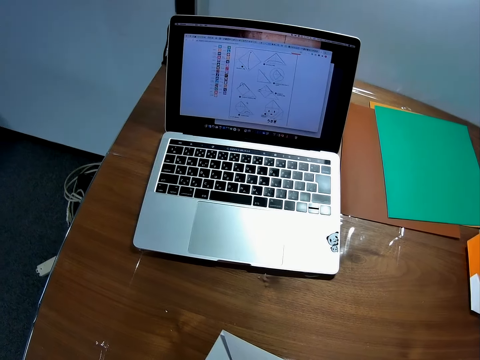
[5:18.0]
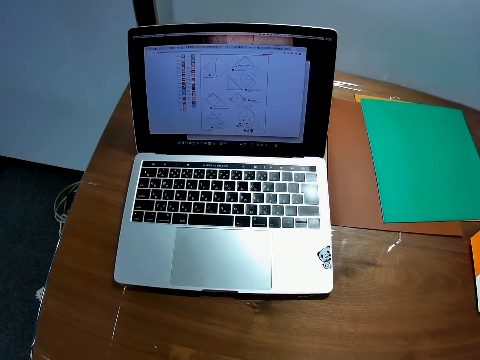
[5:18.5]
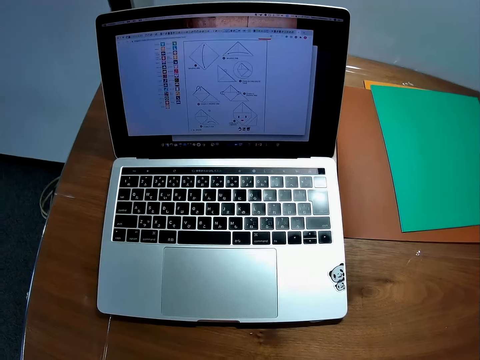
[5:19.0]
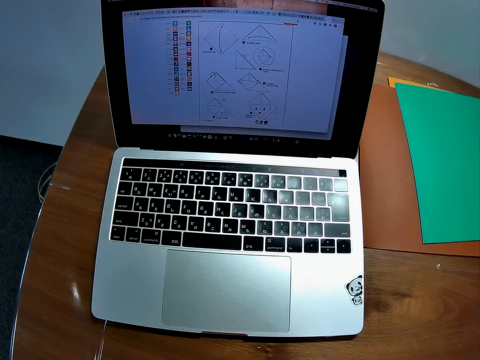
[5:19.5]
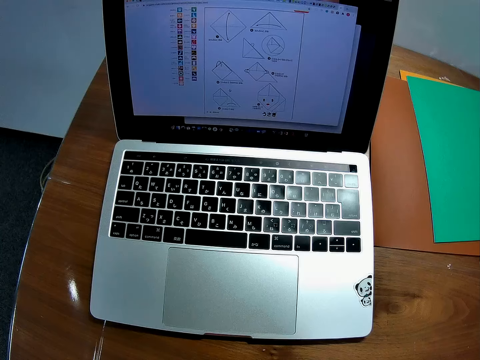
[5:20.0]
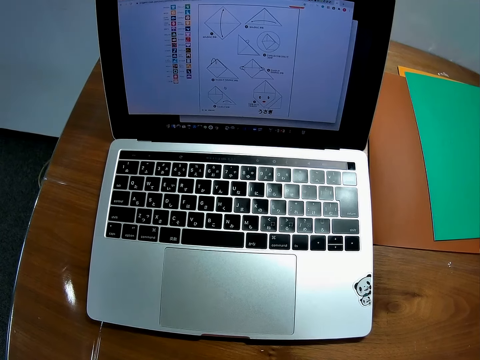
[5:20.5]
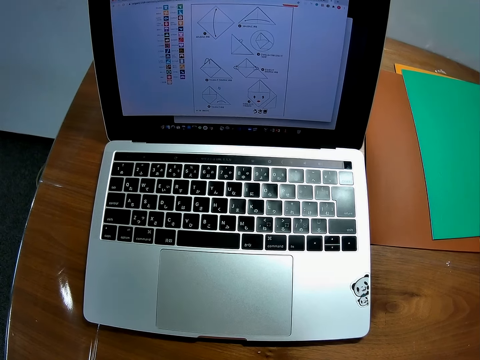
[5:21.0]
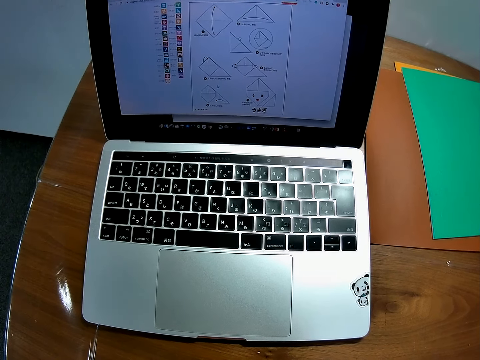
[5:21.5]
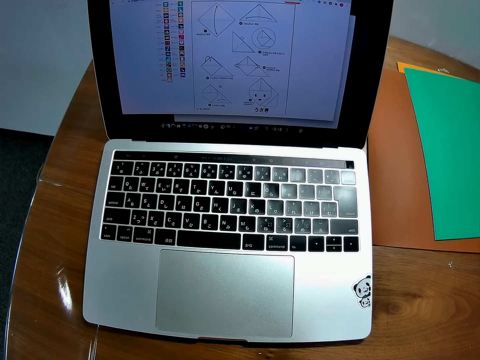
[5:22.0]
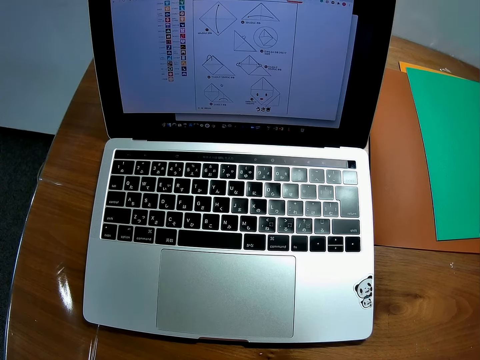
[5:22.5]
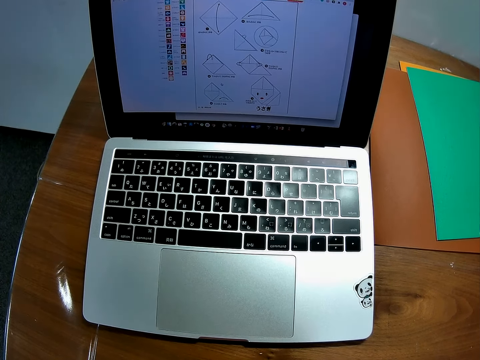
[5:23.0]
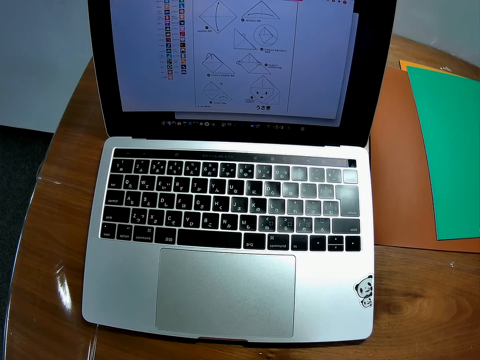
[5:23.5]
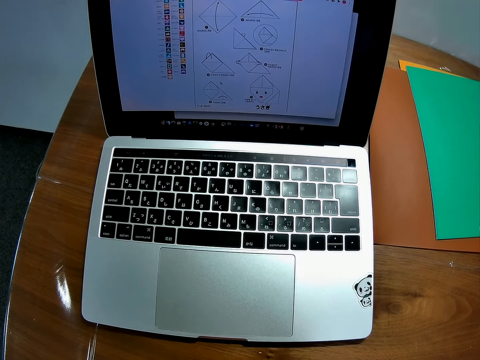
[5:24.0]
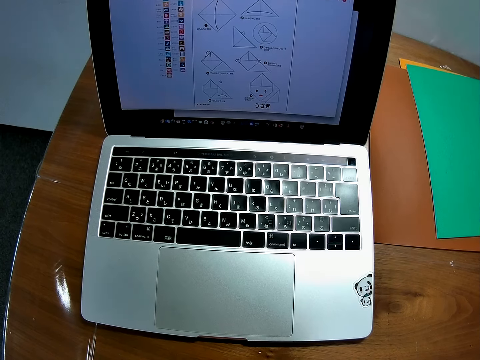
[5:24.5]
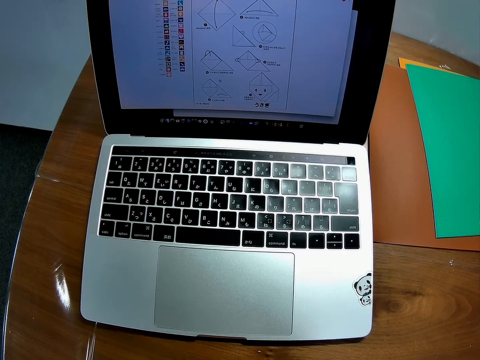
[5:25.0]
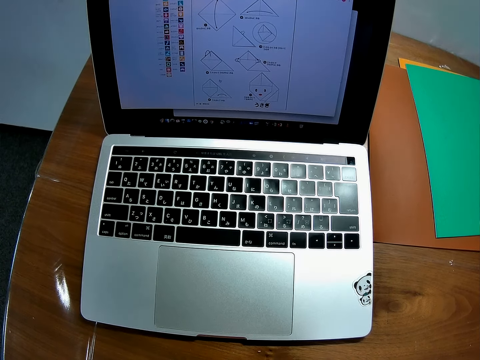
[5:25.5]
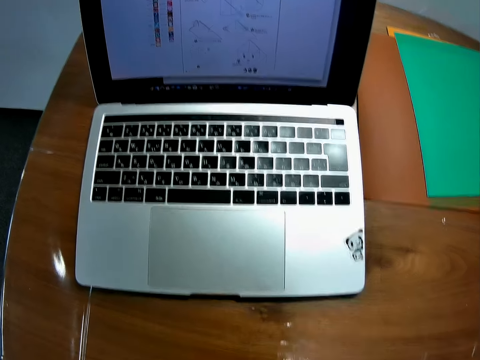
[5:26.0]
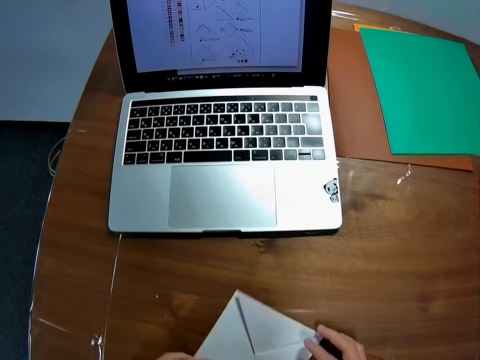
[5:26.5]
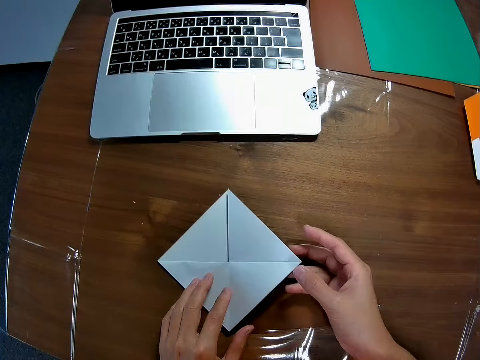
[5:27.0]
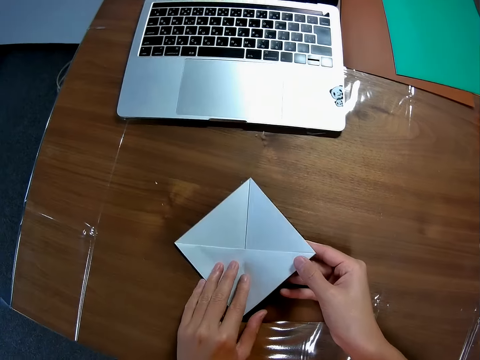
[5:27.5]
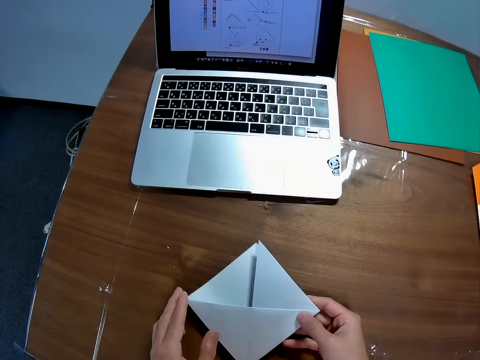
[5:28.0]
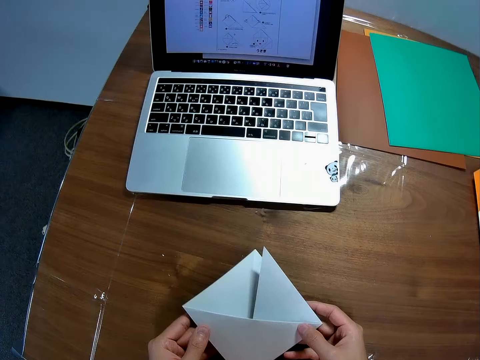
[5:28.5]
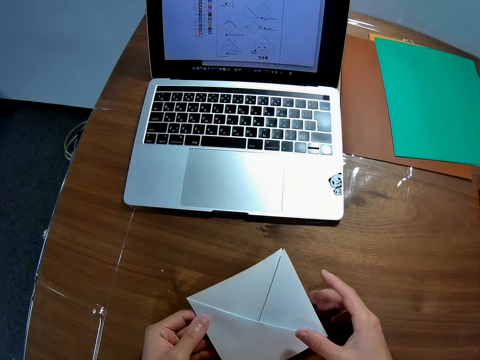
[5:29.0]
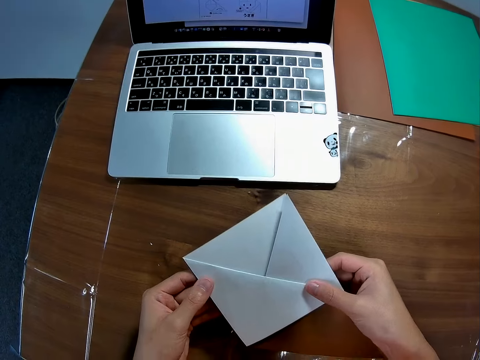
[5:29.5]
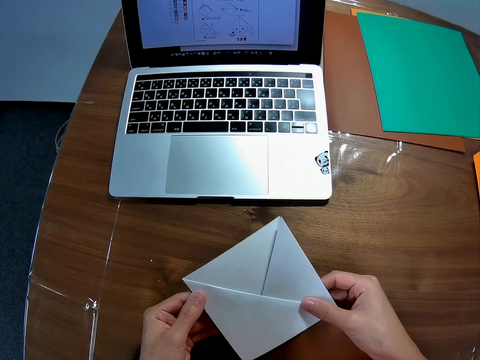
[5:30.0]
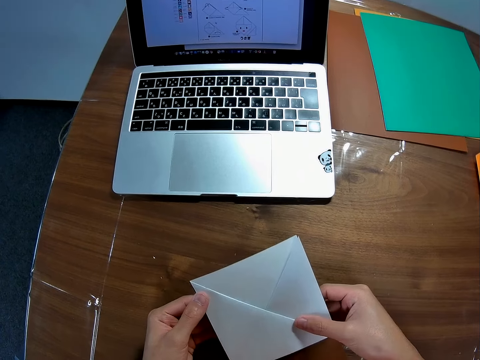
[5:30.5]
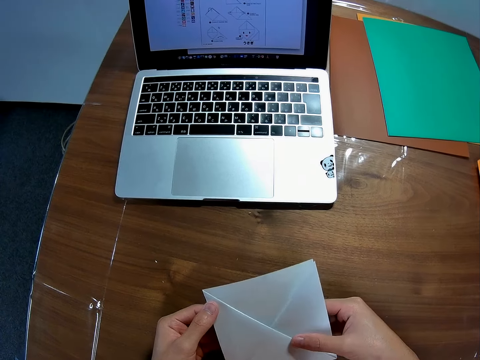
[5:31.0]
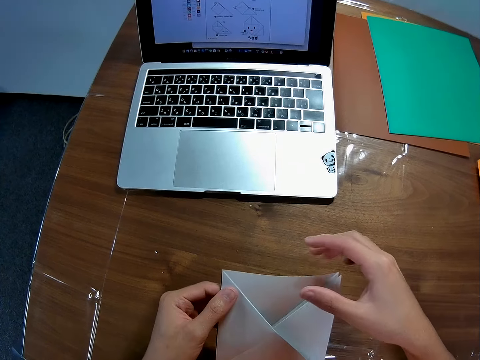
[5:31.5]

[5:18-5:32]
The camera wearer looks at the laptop. They look at the piece of paper. They pick up the paper on the table with both hands.

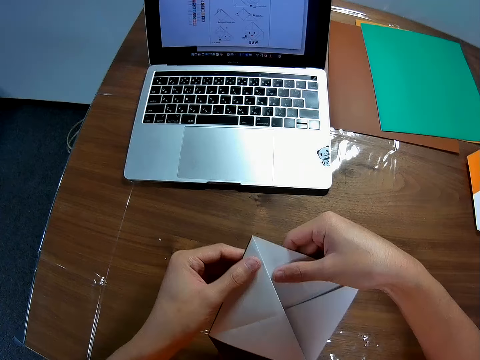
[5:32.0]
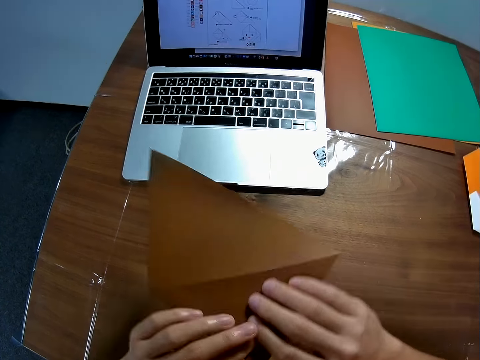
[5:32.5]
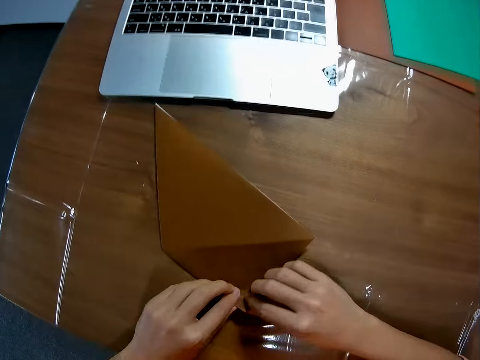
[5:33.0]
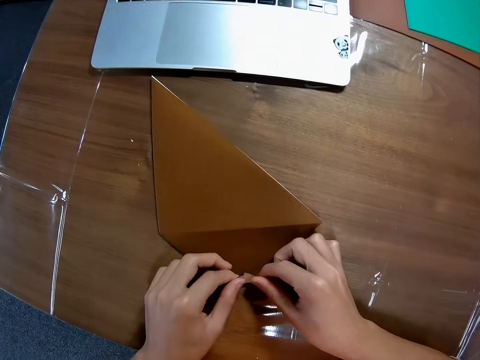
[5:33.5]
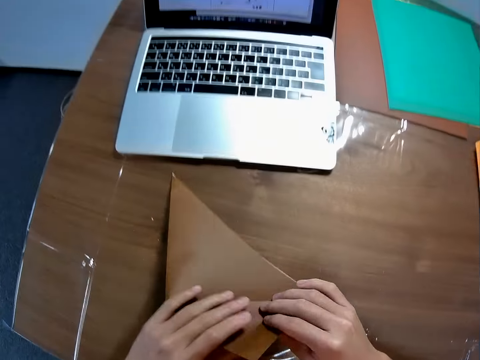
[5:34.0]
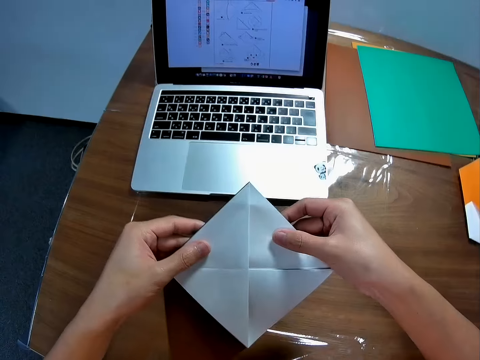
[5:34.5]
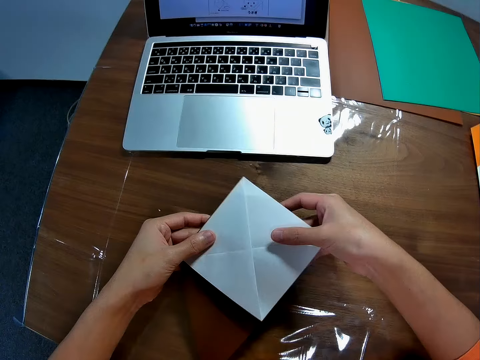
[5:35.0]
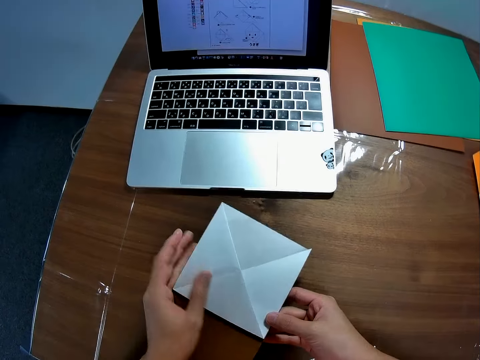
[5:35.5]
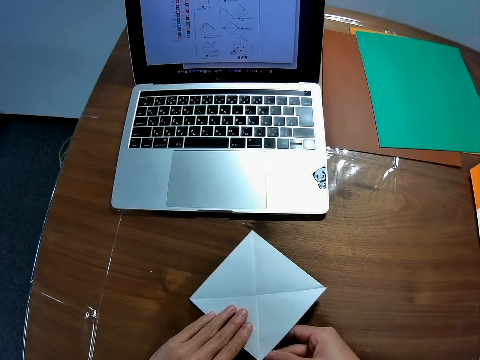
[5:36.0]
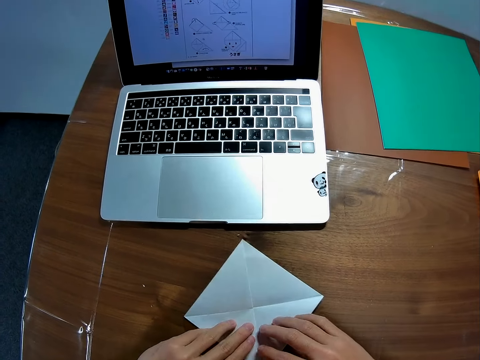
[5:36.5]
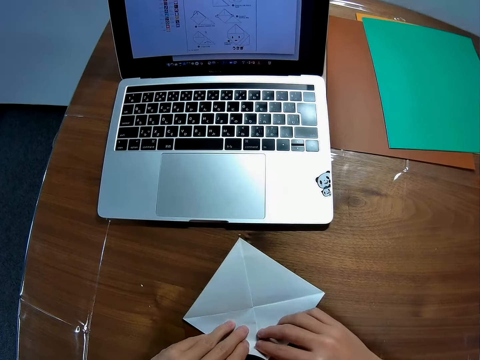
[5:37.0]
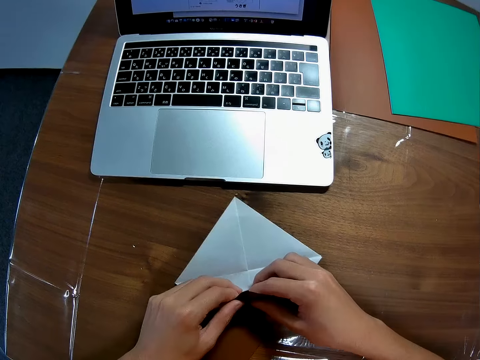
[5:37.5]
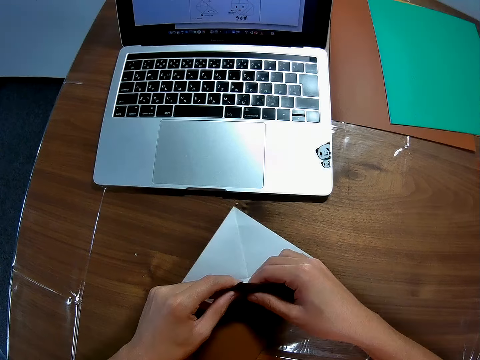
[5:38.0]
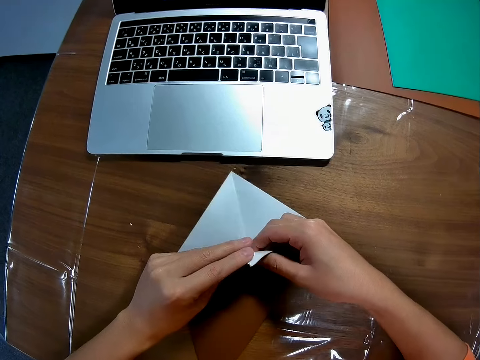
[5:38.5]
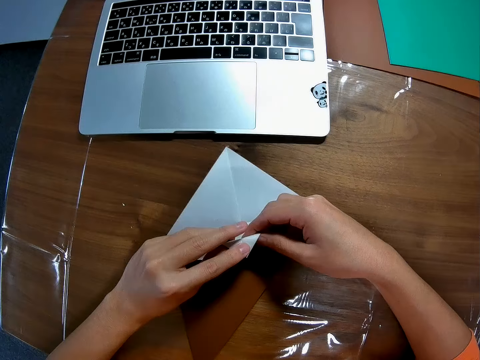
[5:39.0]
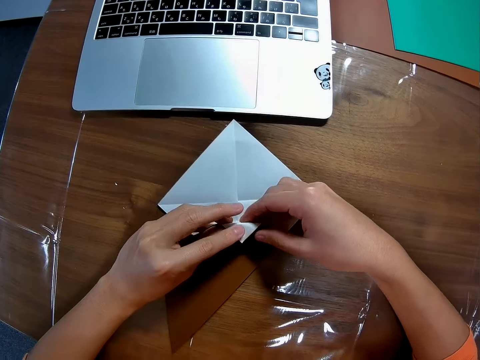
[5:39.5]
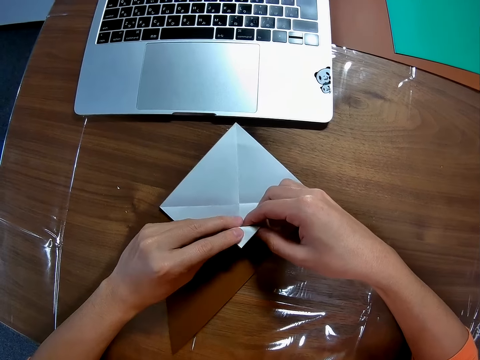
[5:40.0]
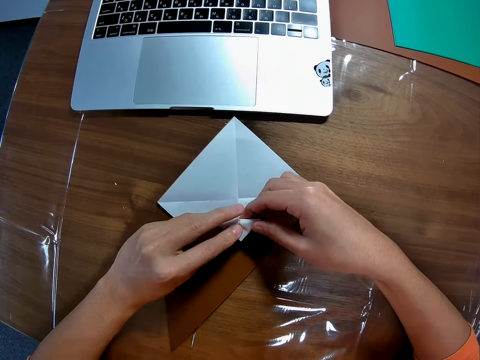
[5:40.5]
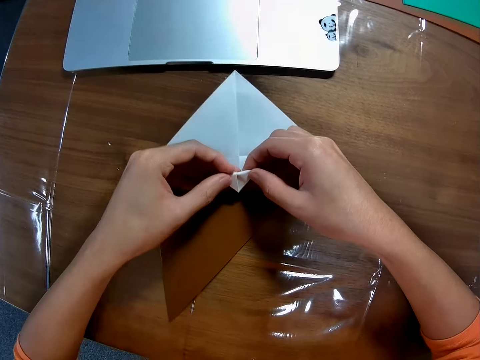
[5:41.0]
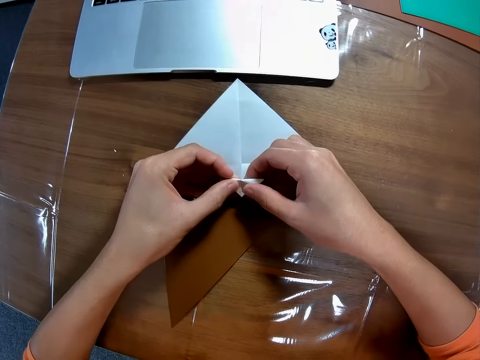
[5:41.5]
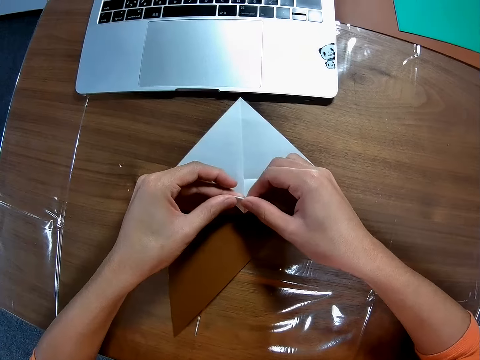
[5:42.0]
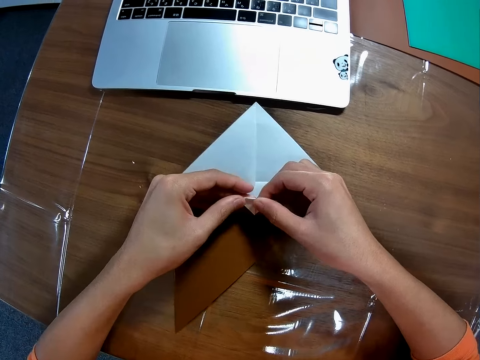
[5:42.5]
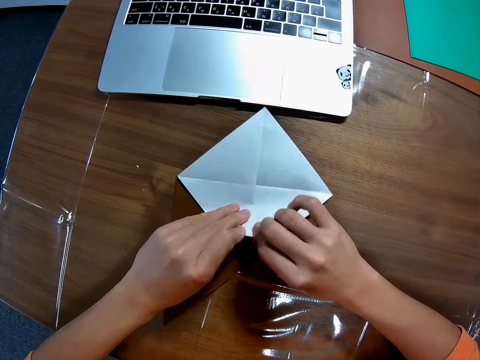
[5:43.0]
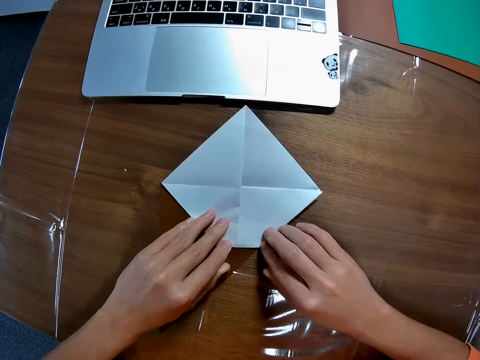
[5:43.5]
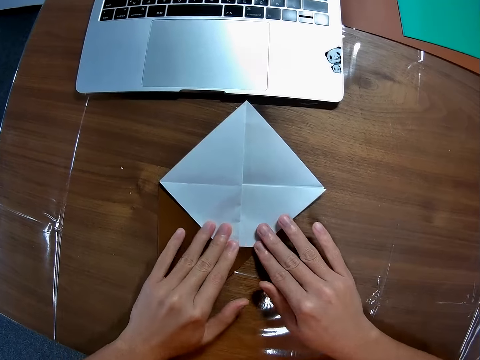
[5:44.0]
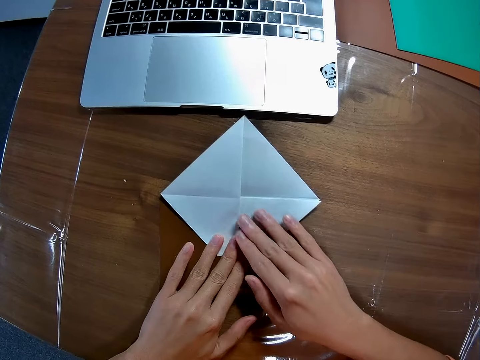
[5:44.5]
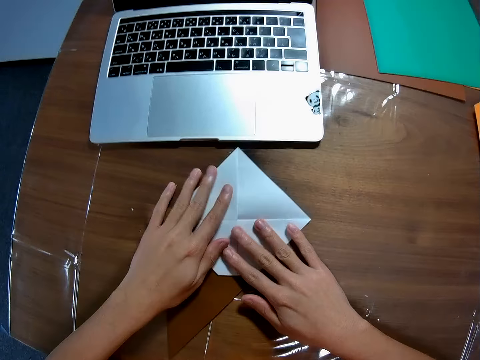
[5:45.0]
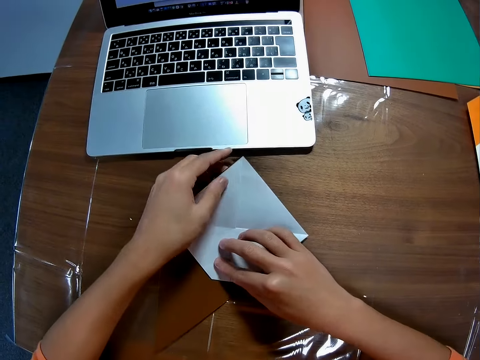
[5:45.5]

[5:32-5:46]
The camera wearer flips the piece of paper. He drops the paper on the table. He folds the paper. He turns the paper on the table. He folds the paper on the table. He smoothens the edge of the paper on the table with his fingers.
